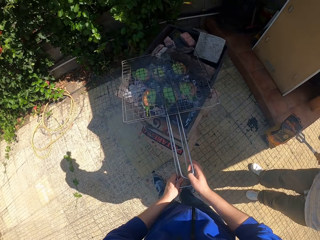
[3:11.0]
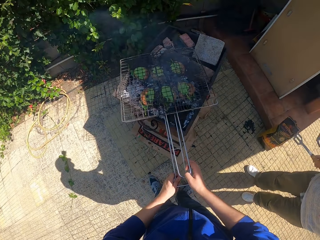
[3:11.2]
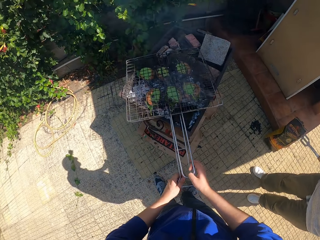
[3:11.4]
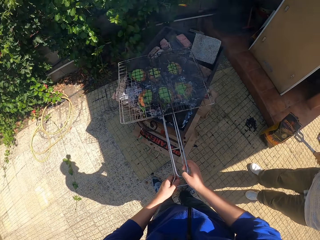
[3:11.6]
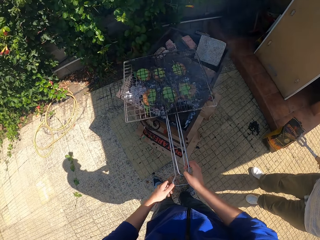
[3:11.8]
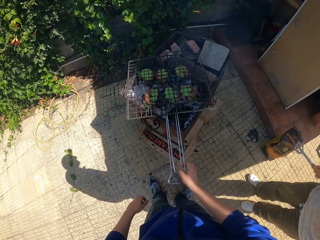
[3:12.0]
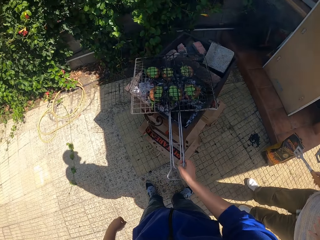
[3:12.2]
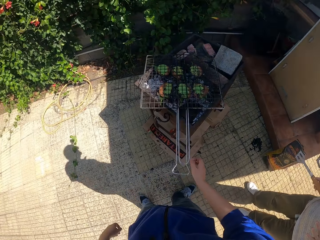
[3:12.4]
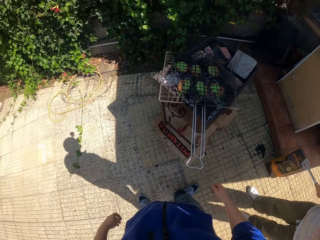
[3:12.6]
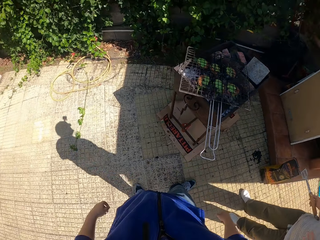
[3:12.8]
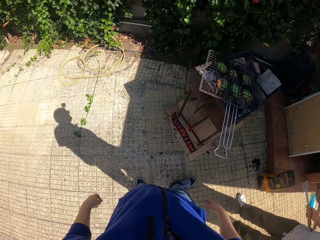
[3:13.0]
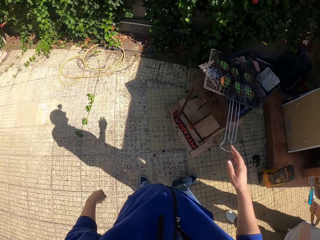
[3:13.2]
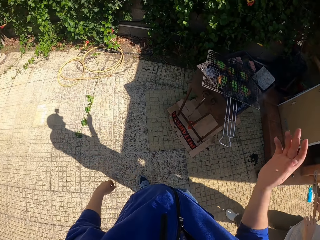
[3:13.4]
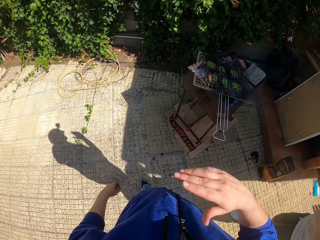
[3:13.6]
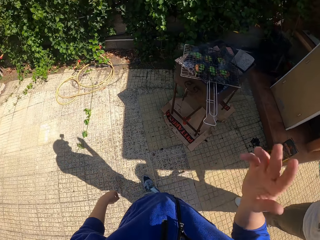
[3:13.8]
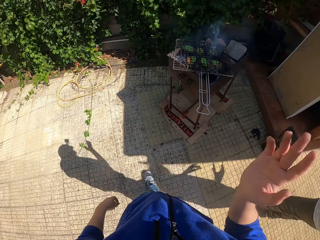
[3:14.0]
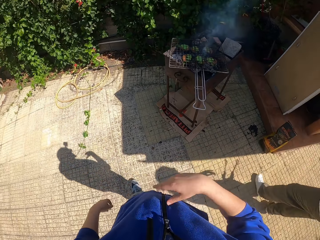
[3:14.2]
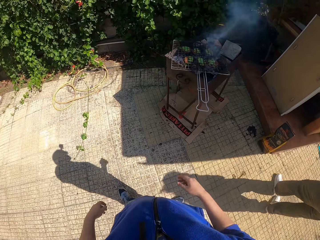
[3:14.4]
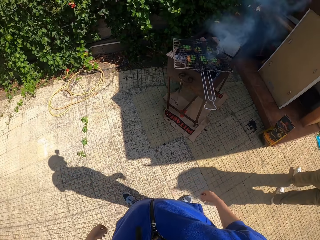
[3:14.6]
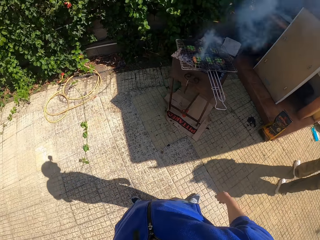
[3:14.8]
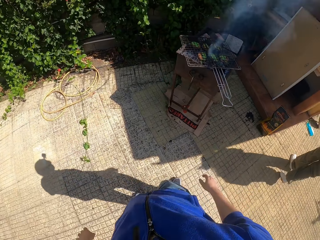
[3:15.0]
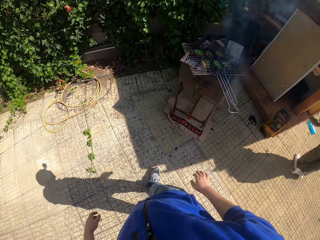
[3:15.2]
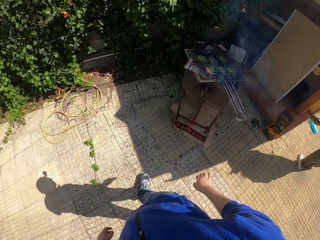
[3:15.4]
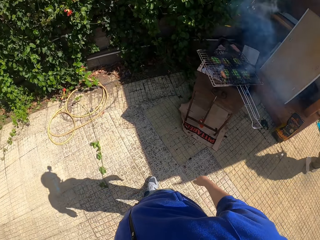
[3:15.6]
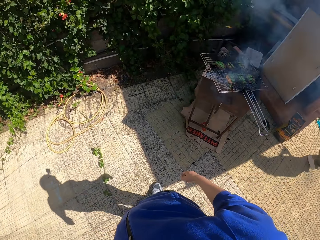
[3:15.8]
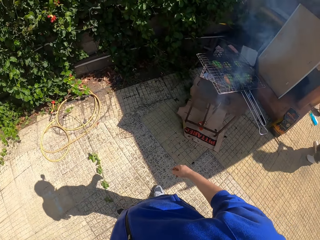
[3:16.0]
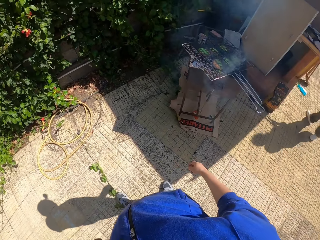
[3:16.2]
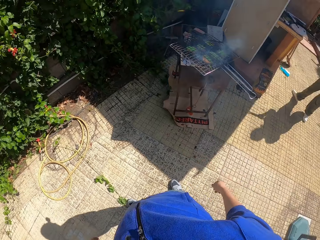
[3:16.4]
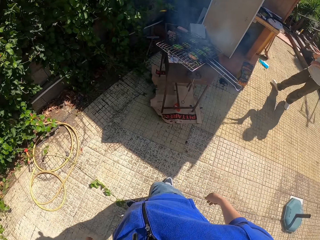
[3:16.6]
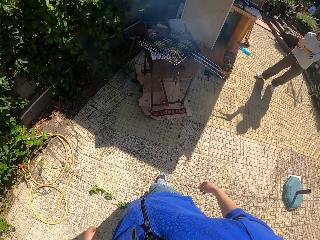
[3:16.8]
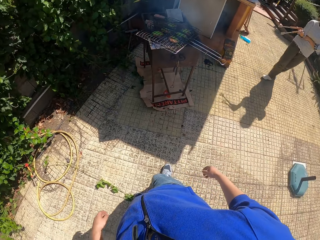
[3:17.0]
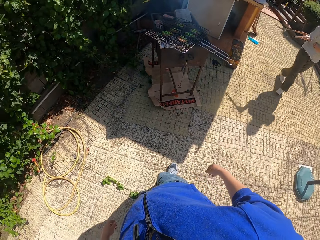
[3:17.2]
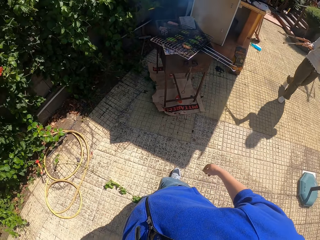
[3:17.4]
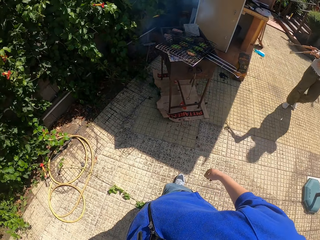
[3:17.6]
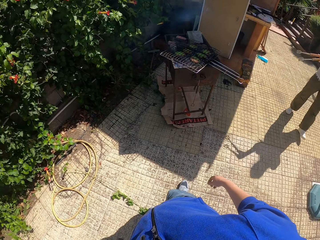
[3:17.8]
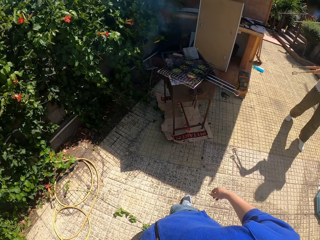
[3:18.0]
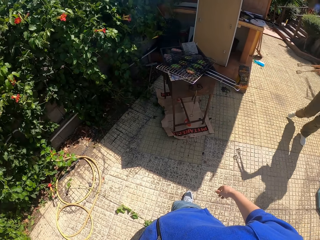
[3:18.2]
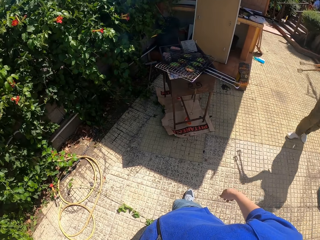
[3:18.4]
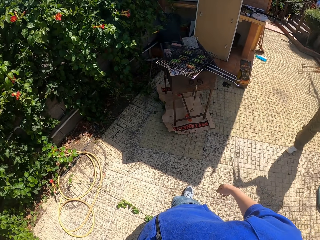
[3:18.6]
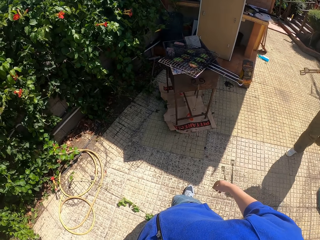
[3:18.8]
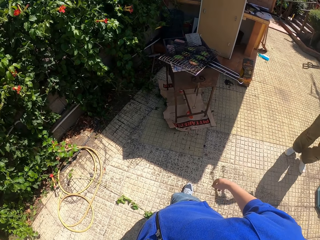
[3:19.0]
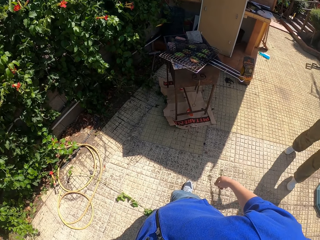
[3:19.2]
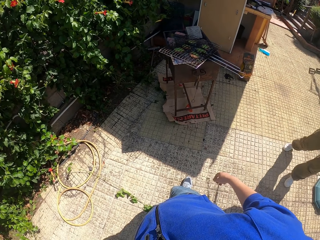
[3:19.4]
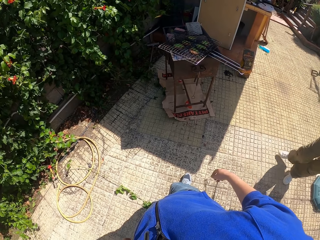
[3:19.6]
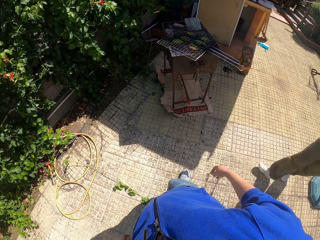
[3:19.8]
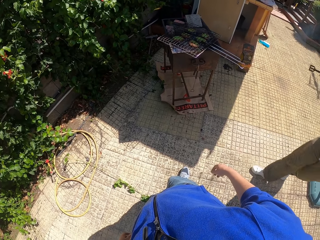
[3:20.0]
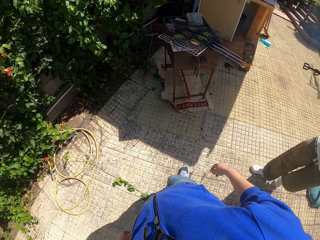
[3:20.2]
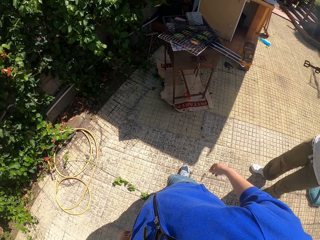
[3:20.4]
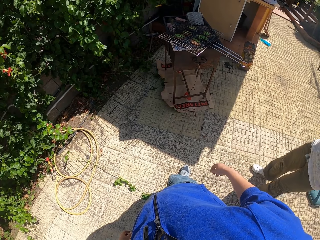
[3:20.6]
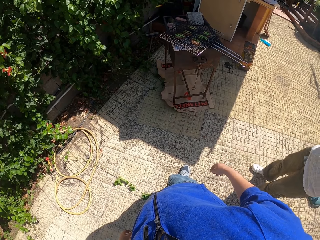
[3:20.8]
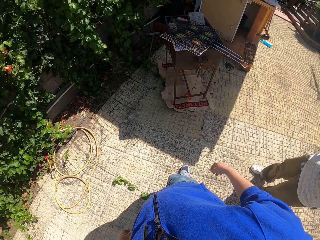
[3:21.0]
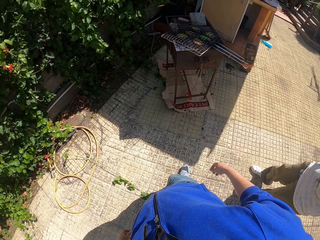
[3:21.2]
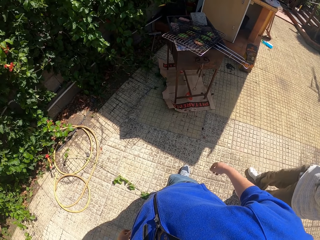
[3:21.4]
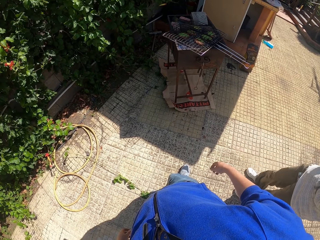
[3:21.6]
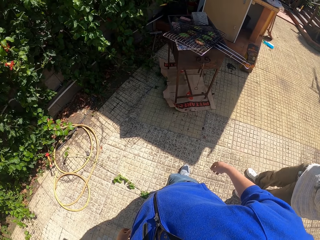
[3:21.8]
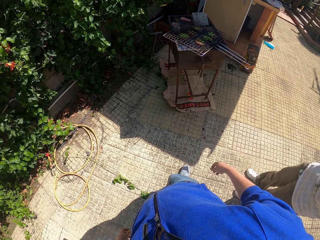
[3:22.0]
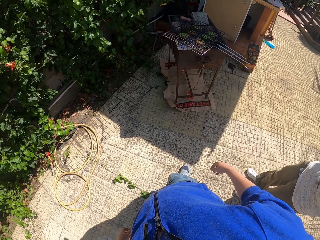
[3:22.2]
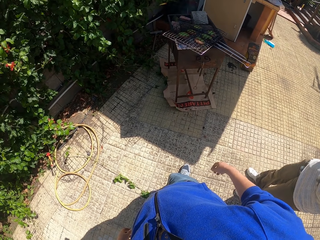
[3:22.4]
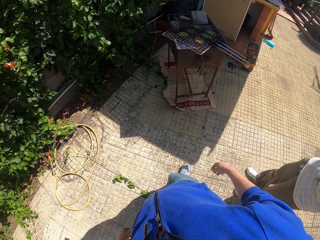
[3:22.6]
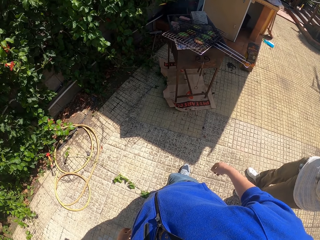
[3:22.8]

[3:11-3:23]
The camera wearer removes his left hand from the grill mesh. He removes his right hand from the grill mesh. He moves air with his right hand. He swings his hands. The woman moves around. The camera wearer moves around. The woman holds a tong with her right hand. The camera wearer stands near a grill.

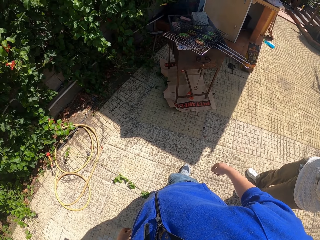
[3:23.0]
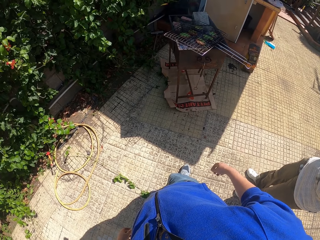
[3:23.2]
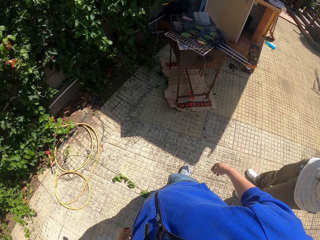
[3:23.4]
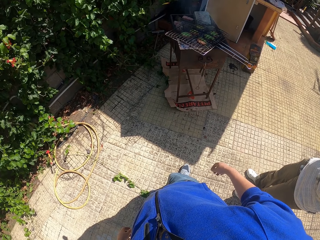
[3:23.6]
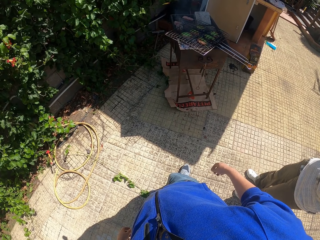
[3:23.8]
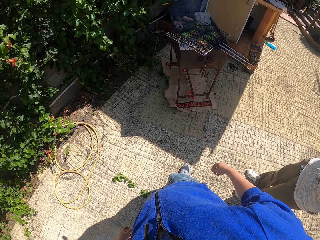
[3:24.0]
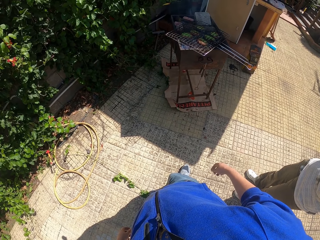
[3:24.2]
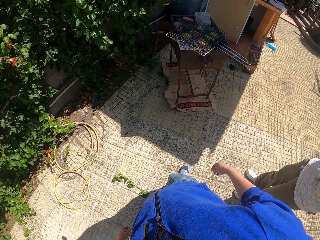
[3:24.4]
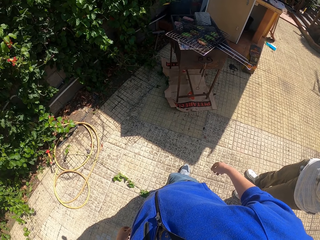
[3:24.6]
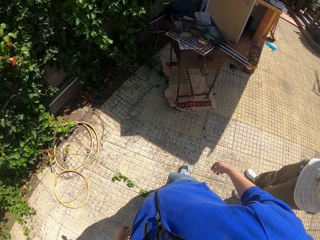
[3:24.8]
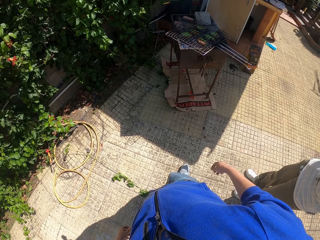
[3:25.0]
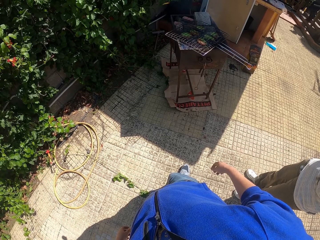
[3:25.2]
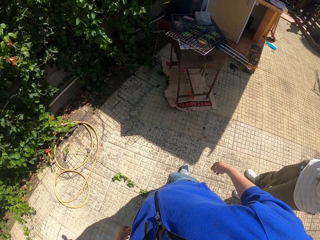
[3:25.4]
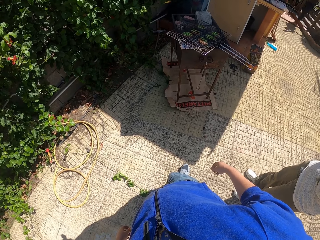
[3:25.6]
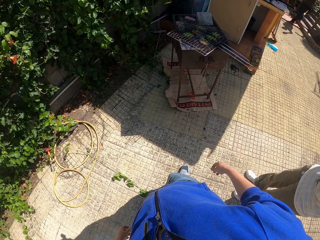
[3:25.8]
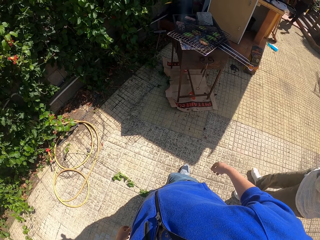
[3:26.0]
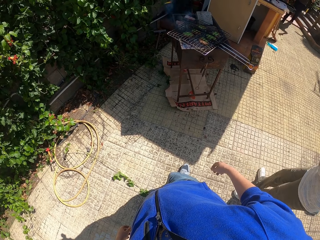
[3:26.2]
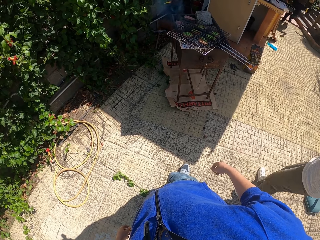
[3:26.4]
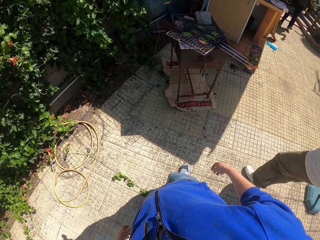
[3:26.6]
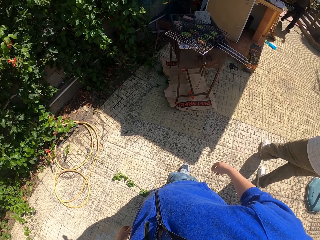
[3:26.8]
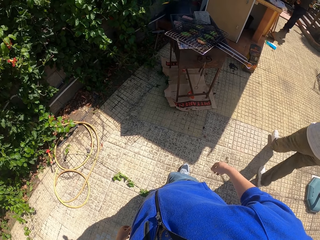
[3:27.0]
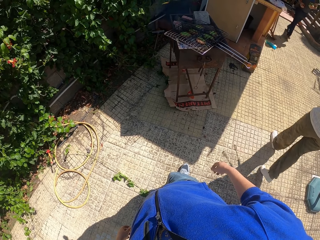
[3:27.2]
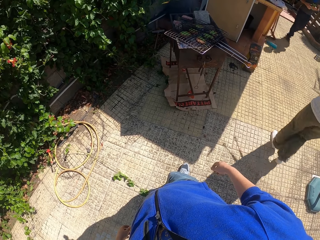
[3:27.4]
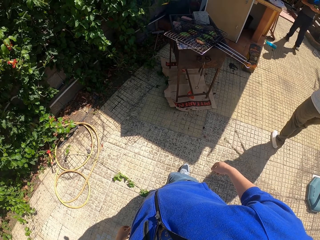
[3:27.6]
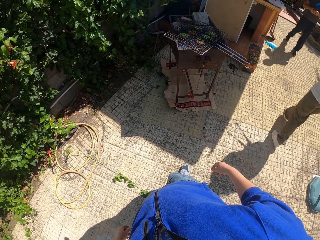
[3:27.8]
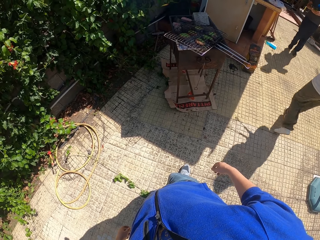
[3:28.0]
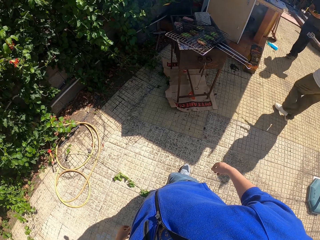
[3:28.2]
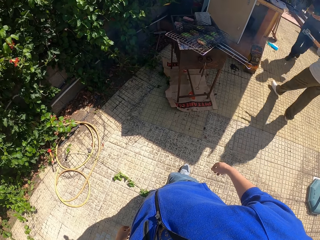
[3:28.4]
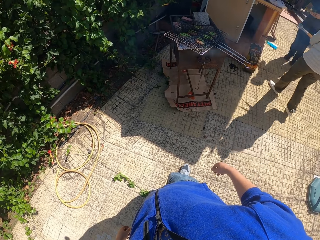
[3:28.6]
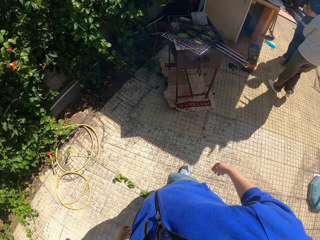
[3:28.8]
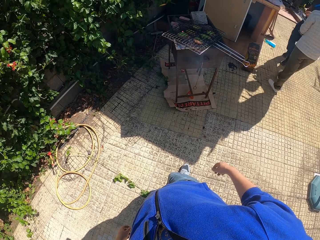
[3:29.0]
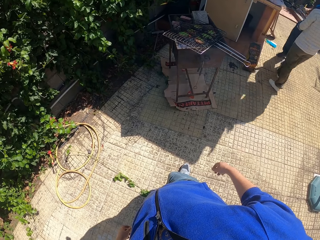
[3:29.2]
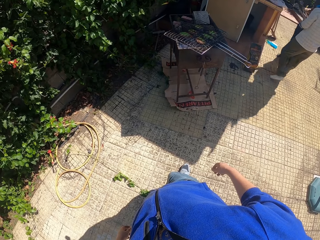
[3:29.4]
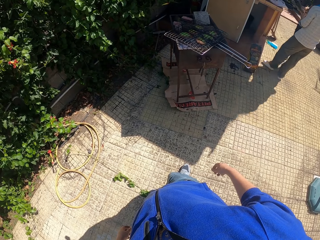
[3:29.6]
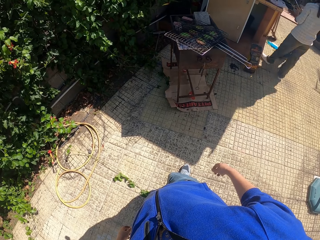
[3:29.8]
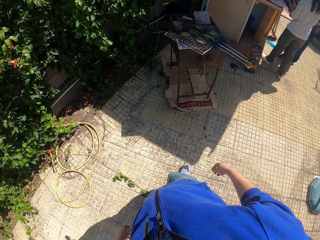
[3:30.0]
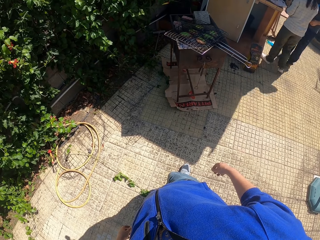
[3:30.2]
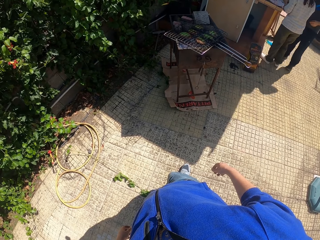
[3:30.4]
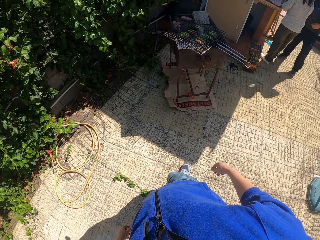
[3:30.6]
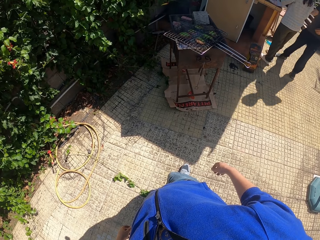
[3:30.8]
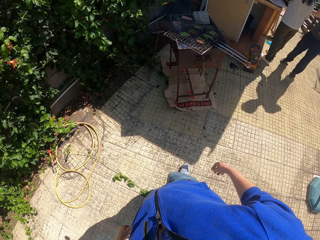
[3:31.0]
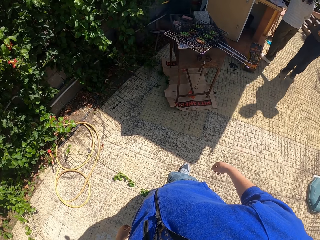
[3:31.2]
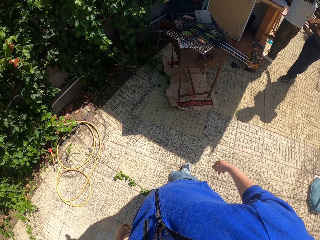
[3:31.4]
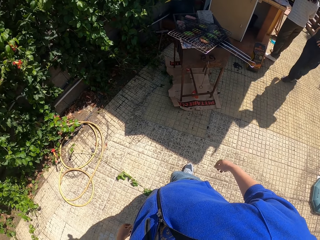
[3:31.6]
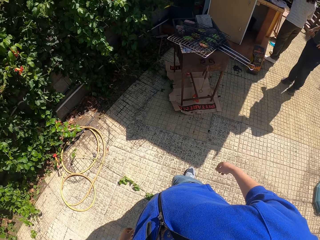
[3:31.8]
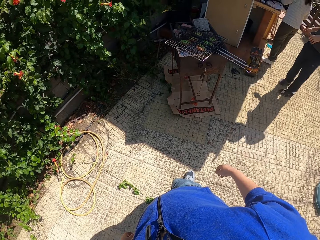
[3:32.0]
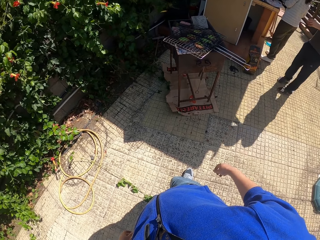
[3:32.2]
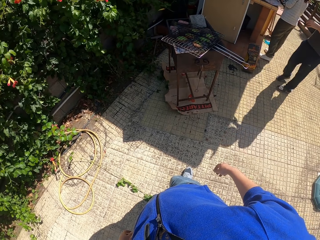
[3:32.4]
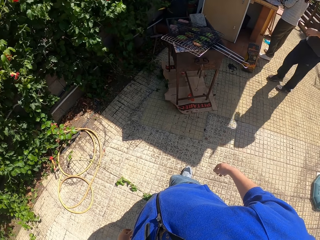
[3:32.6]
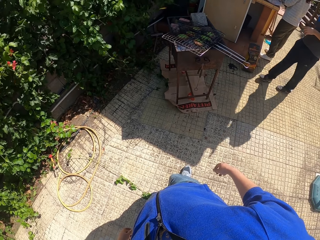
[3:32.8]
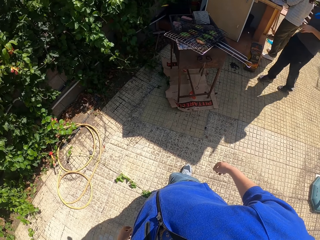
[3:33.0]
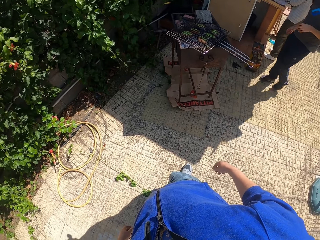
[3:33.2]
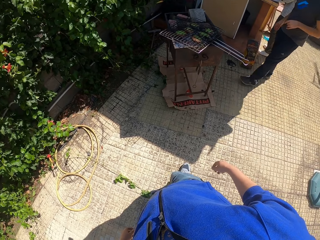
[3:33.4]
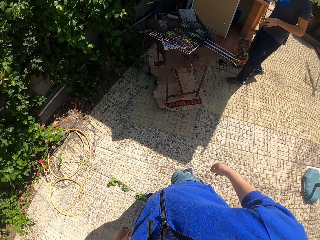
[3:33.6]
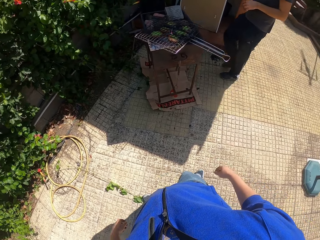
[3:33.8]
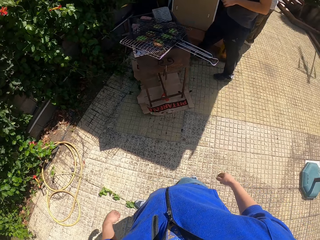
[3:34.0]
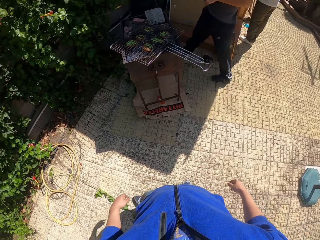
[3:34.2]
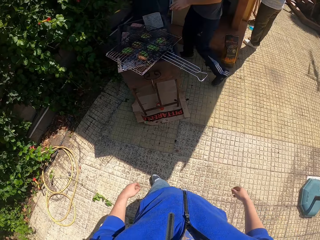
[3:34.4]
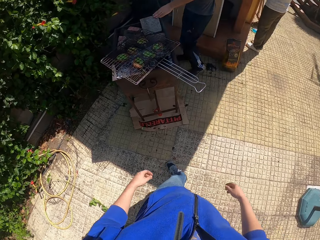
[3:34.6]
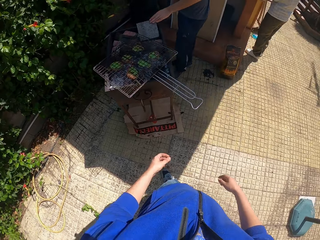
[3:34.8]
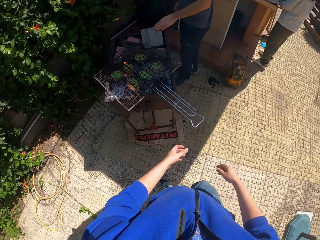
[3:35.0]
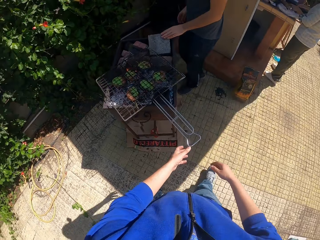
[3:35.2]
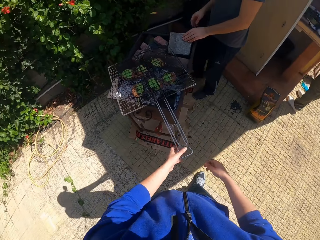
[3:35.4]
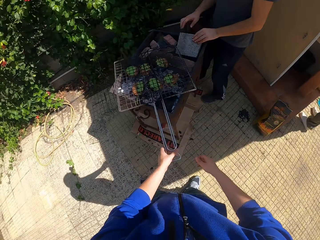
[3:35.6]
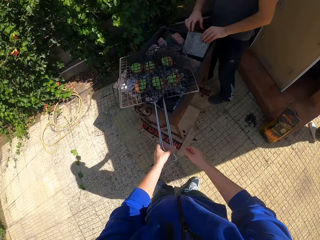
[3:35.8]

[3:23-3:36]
The man holds leaves with his left hand. The man holds leaves with both hands. The woman moves around. The man touches a stone with his left hand. The camera wearer holds the grill mesh with both hands. The man moves around.
